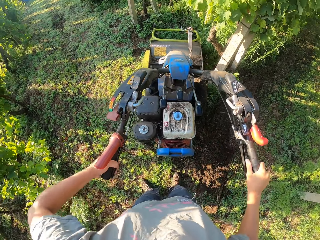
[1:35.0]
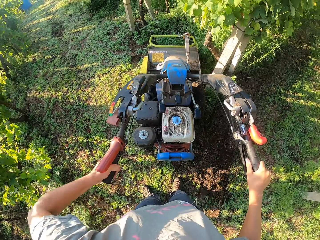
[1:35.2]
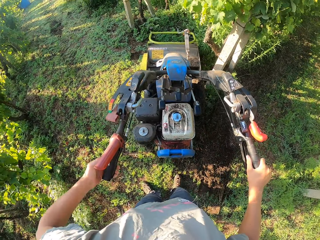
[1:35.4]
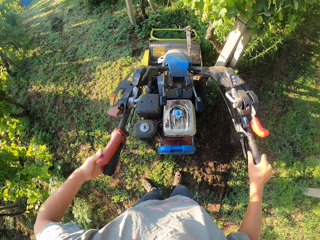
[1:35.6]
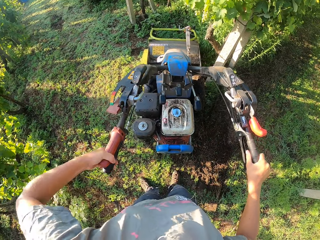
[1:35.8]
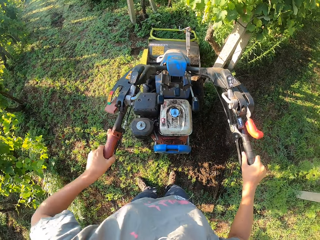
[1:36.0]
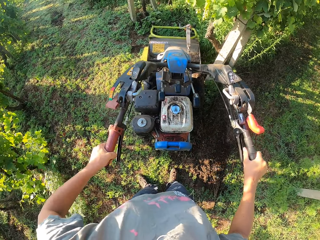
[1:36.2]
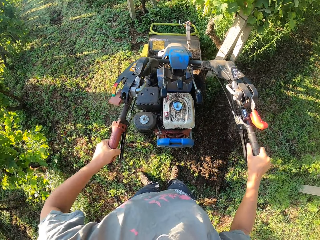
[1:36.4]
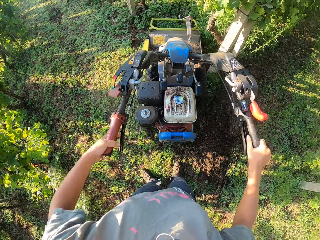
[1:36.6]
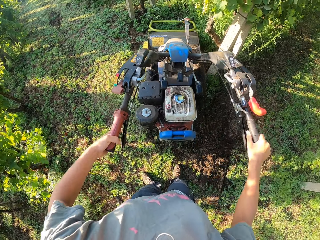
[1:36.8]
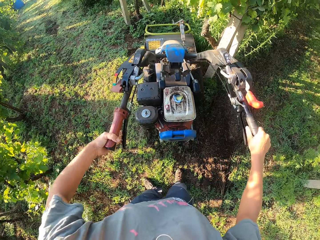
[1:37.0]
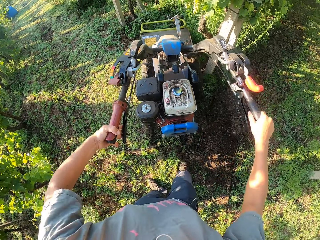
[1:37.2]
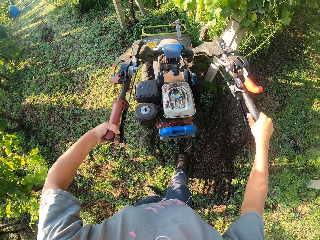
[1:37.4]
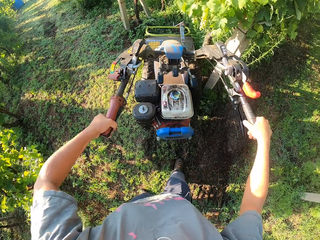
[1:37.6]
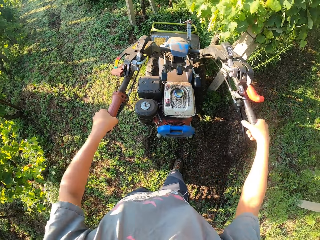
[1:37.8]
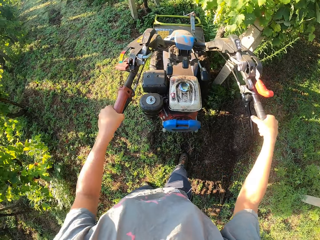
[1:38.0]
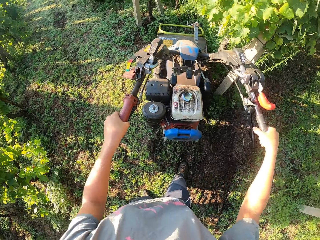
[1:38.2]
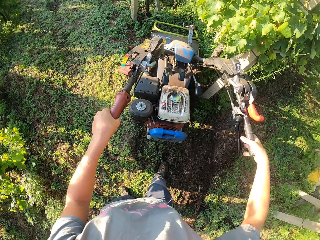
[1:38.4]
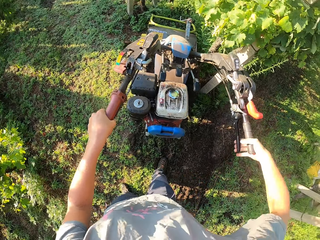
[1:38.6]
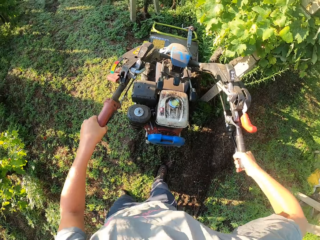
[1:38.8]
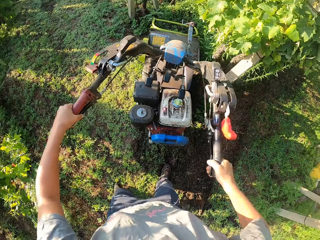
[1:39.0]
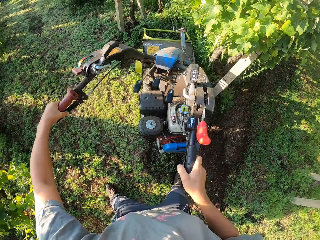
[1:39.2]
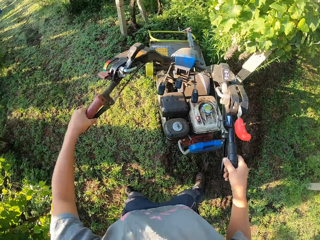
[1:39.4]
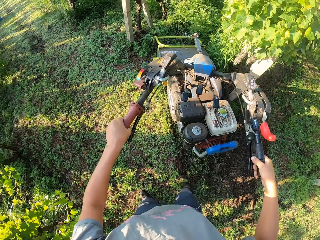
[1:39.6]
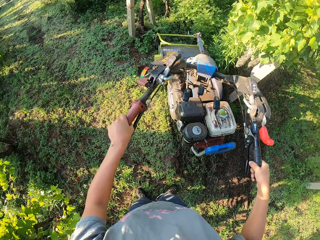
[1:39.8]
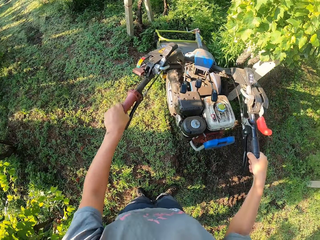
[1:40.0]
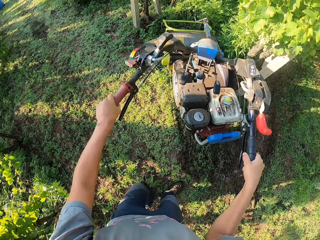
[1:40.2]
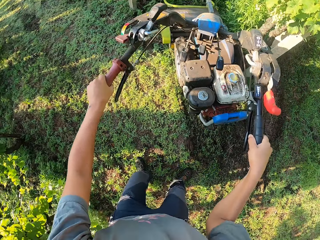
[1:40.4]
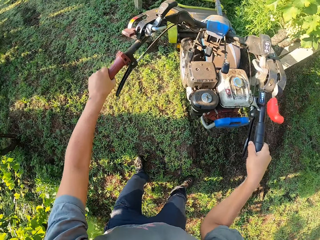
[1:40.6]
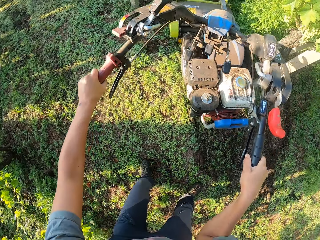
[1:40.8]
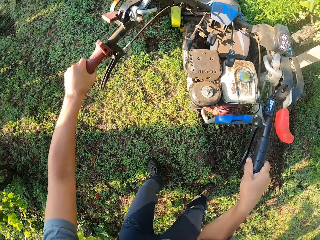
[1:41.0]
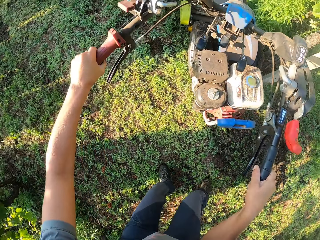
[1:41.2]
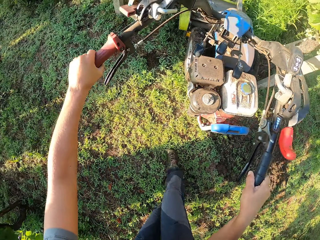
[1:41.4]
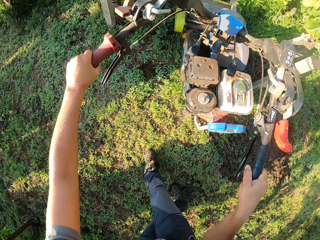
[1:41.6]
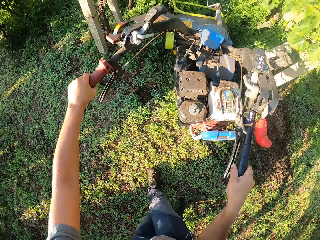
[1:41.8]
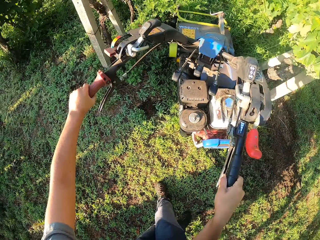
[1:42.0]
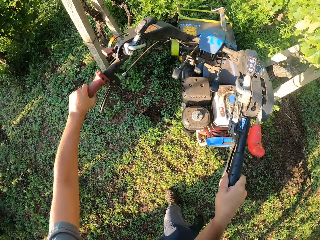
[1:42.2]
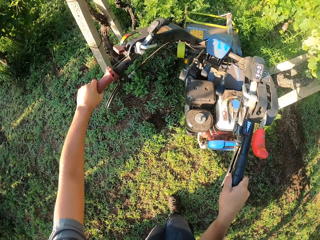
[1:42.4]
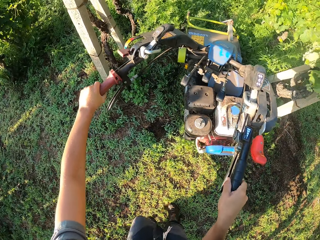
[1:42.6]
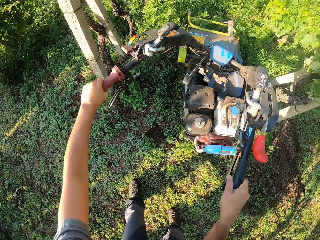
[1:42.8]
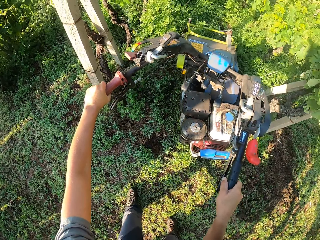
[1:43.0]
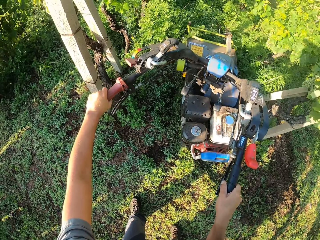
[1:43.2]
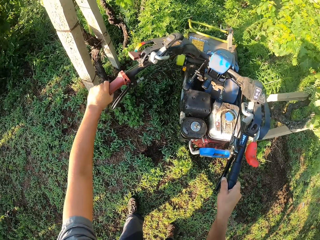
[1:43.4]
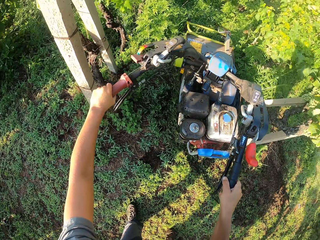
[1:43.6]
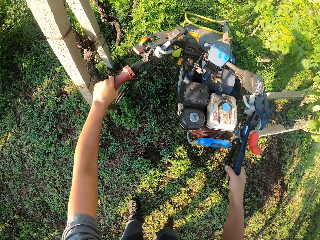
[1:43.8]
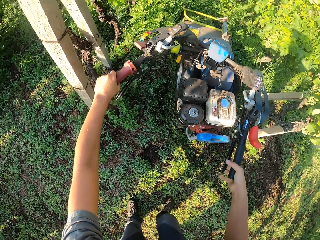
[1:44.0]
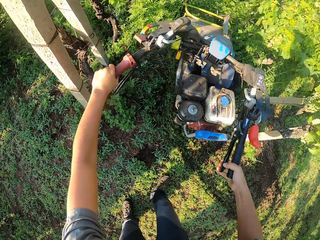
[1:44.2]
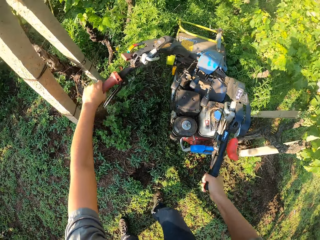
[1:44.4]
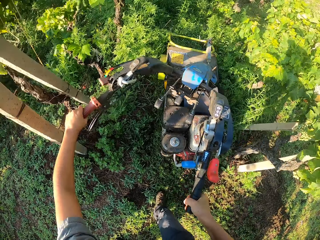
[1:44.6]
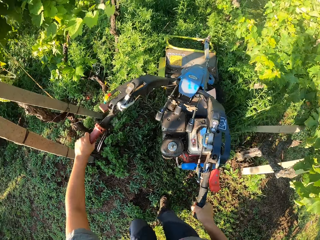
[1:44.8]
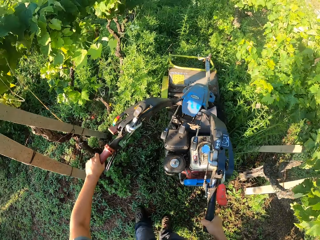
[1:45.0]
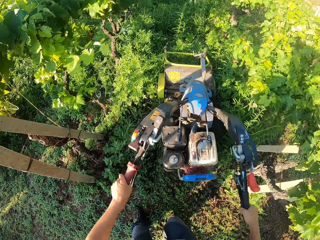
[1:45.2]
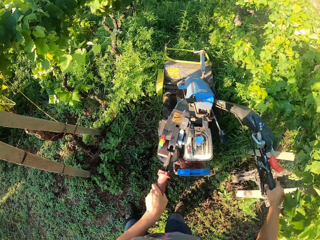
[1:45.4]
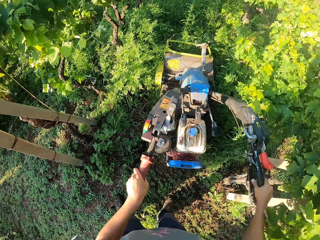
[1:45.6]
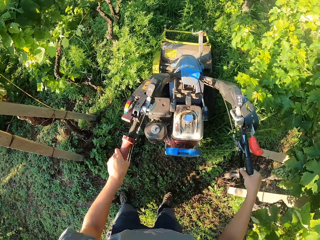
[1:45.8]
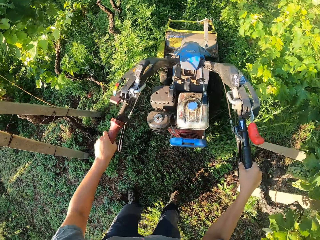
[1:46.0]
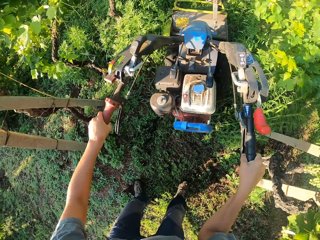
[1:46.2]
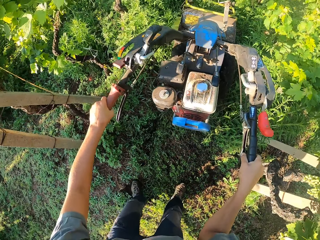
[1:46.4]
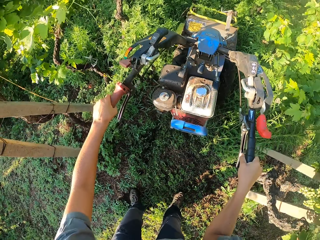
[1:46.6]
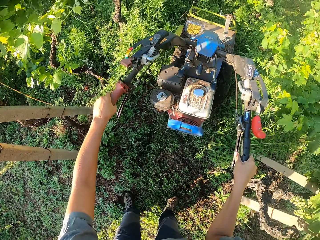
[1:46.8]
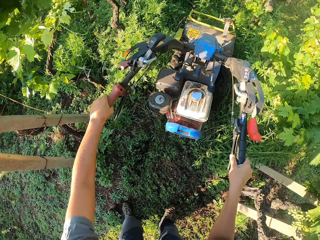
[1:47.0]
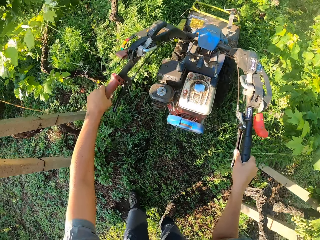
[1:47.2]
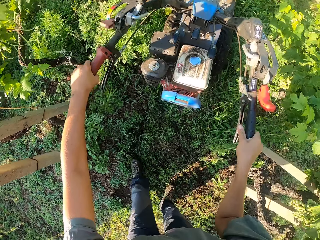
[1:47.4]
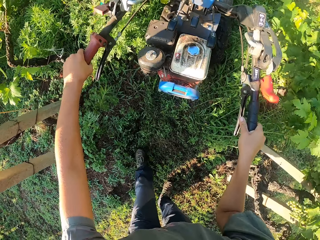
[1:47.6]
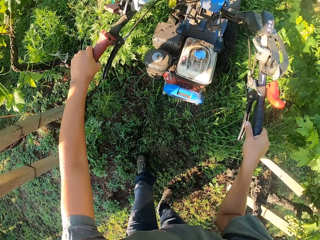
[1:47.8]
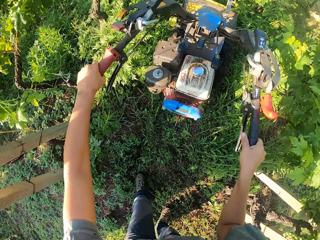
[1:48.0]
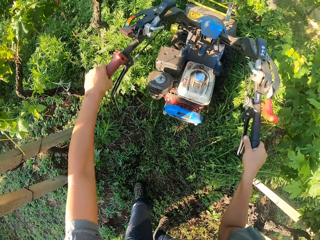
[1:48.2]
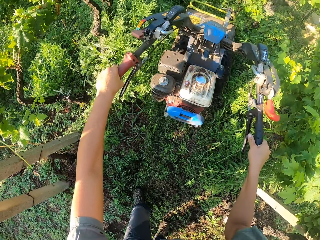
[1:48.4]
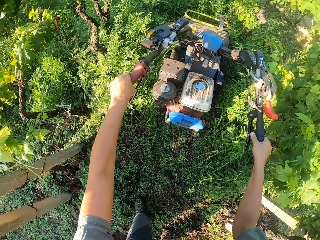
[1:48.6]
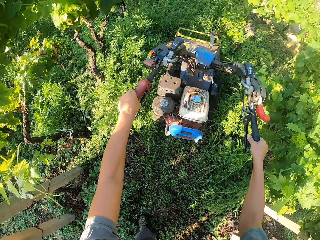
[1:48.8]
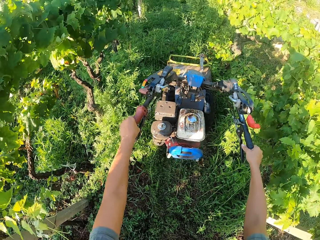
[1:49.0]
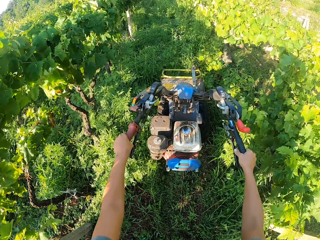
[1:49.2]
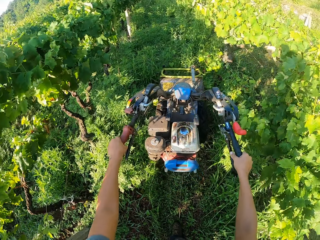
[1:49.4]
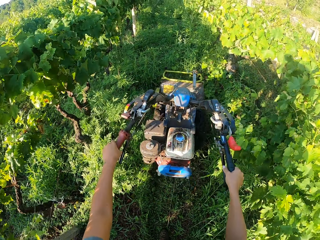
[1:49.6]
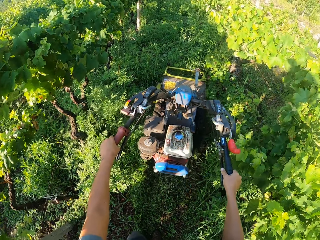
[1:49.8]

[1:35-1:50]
The camera wearer presses the clutch lever or brakes on the lawn mower using the left hand. They release the brakes. They push the lawn mower forward. They press the clutch lever on the lawn mower using the left hand. They release the brakes. They turn the mower right in between plant rows. They cut the grass forward across the lawn with the lawn mower. They position the handles. They mow the weeds forward using the lawn mower.

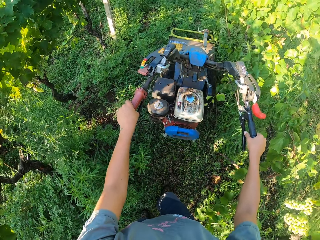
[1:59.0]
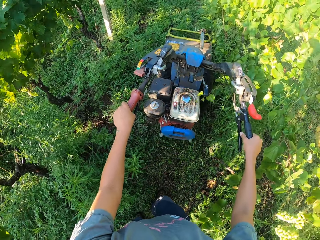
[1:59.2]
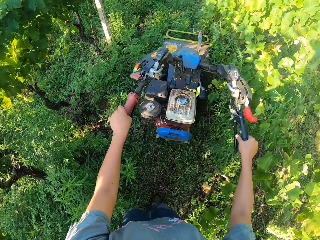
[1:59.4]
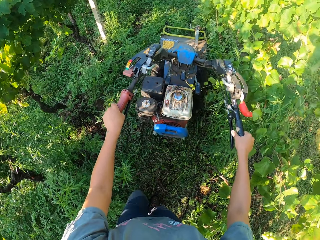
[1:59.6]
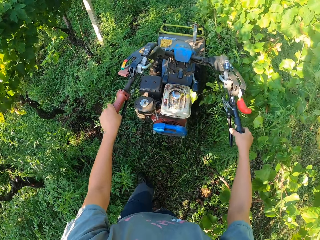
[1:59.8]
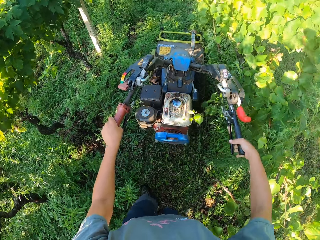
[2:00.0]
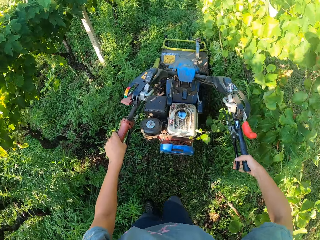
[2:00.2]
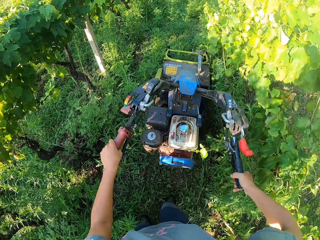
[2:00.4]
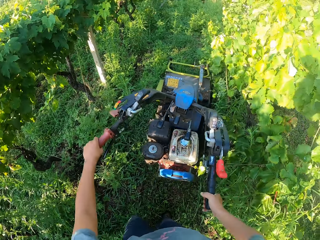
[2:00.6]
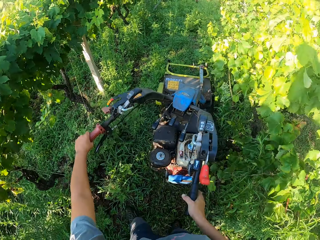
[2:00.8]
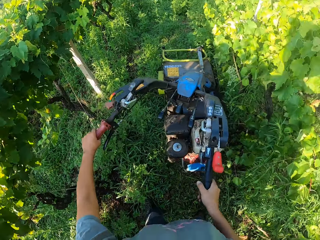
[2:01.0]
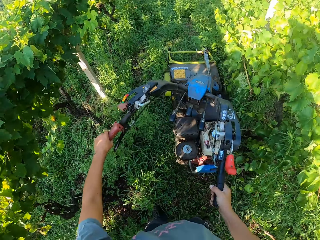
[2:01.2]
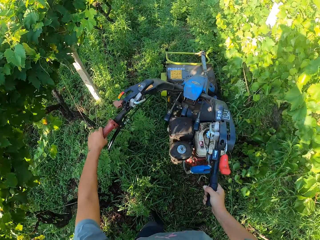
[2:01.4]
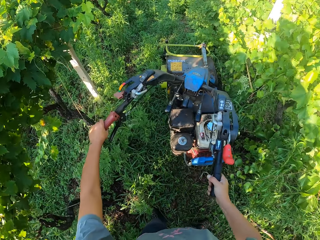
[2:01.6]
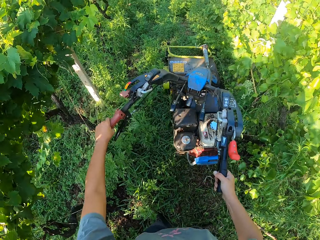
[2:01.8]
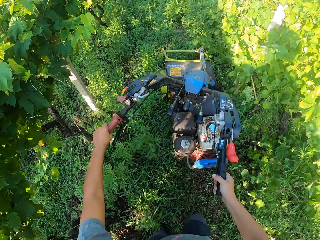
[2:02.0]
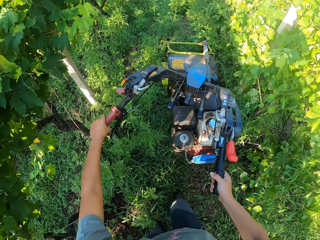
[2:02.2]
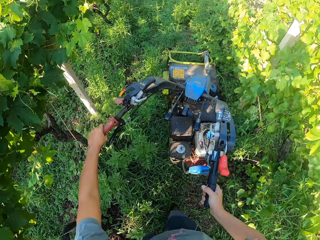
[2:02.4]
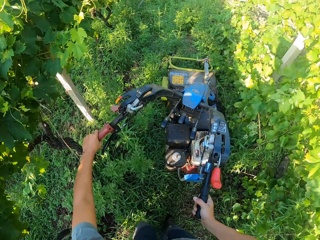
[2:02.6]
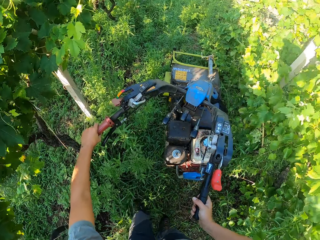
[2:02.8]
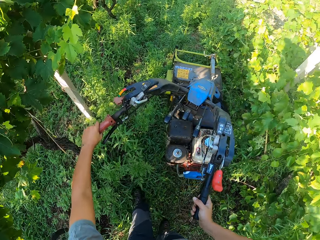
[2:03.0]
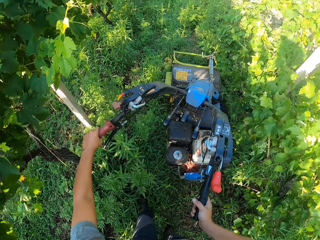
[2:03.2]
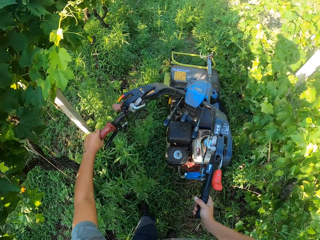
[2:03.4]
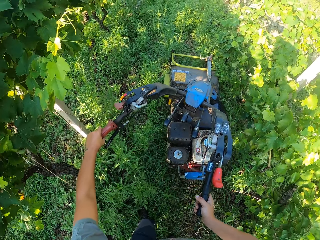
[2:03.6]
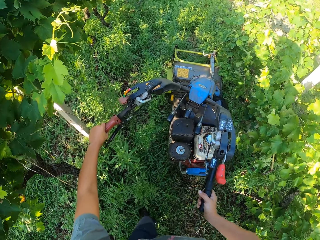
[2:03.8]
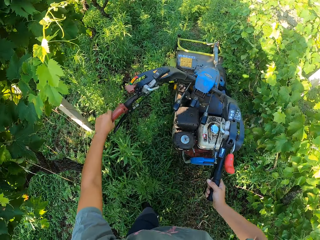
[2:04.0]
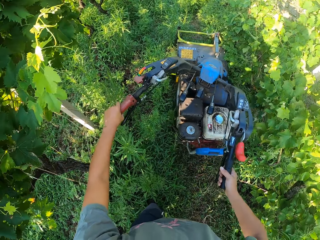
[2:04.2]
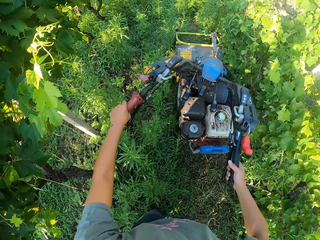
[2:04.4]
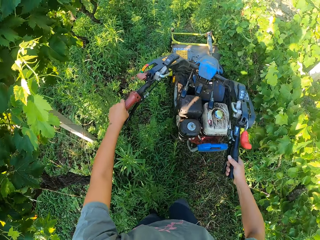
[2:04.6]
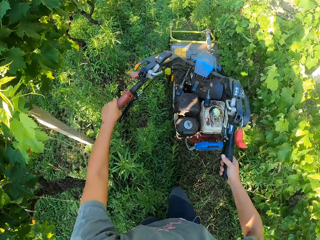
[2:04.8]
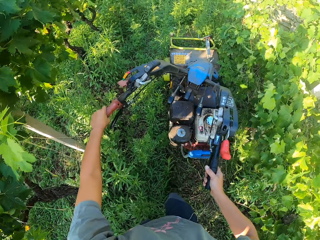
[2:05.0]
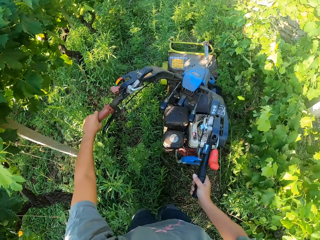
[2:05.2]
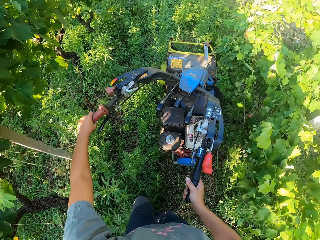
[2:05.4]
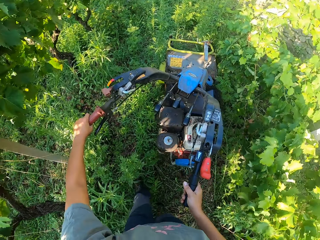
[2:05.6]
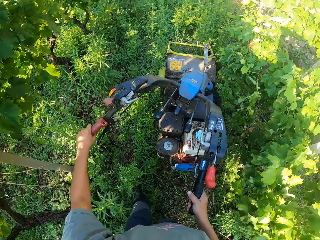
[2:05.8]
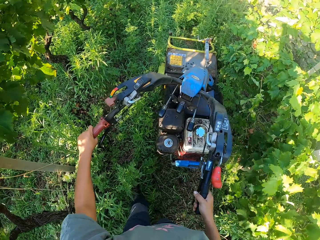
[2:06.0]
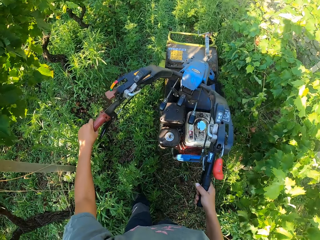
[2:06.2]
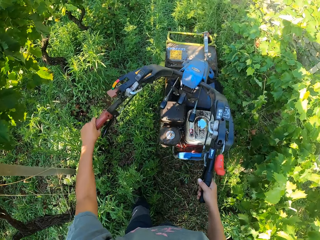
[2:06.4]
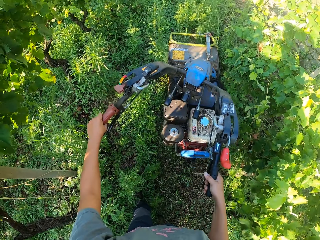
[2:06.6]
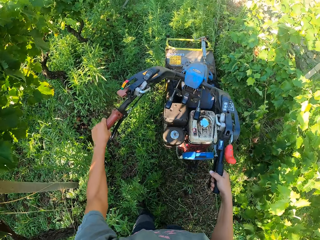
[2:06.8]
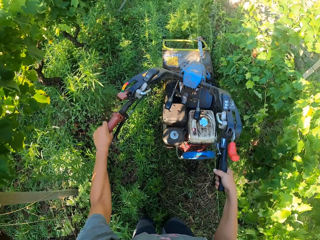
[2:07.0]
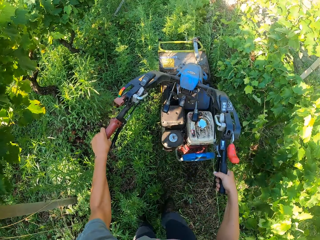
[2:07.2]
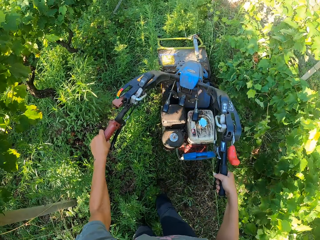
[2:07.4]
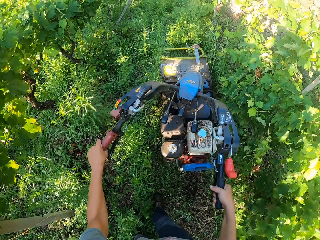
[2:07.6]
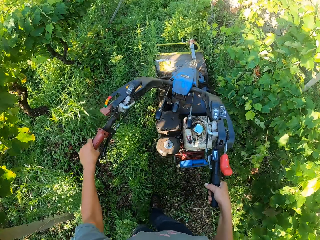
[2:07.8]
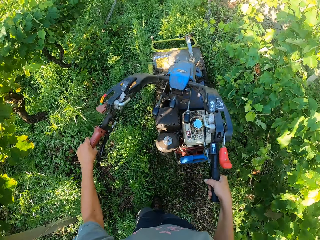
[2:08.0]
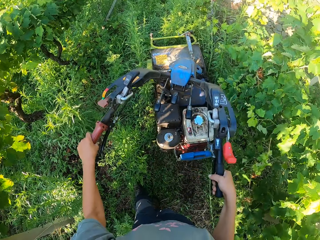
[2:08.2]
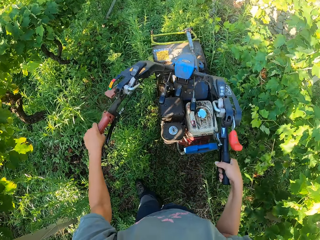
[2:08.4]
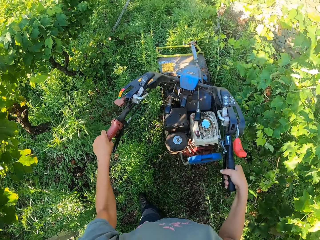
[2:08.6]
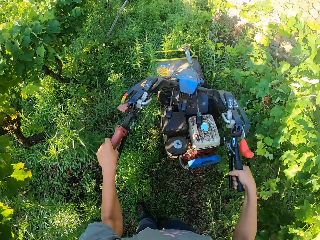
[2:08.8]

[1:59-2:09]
The camera wearer presses the clutch lever on the lawn mower. They position the handles.
